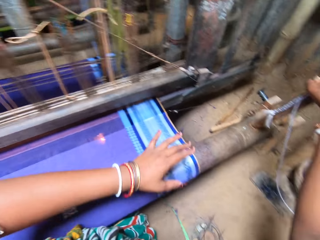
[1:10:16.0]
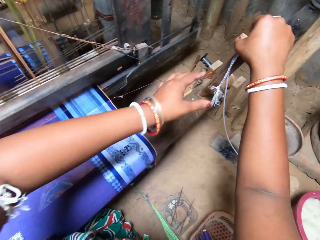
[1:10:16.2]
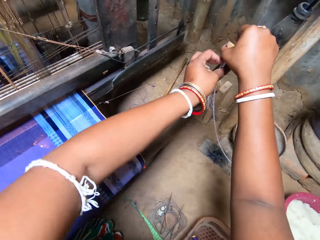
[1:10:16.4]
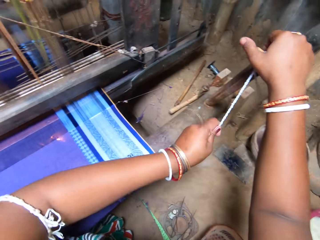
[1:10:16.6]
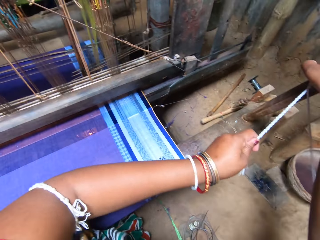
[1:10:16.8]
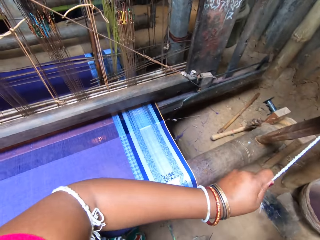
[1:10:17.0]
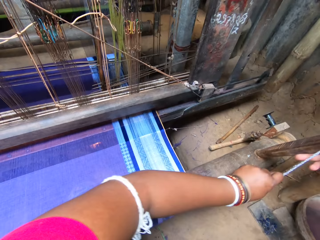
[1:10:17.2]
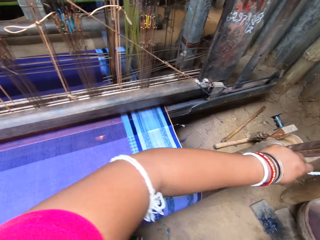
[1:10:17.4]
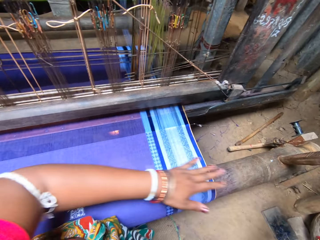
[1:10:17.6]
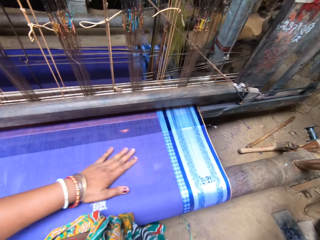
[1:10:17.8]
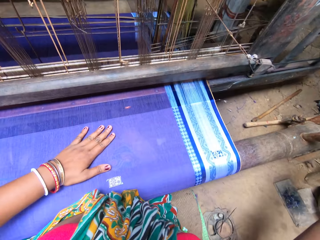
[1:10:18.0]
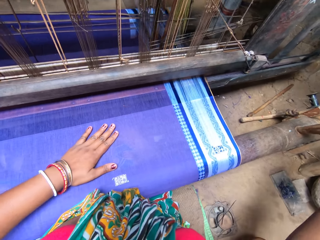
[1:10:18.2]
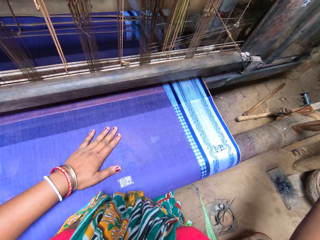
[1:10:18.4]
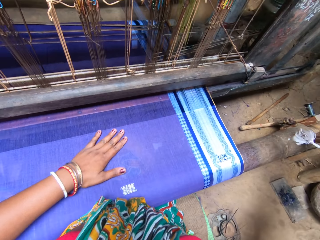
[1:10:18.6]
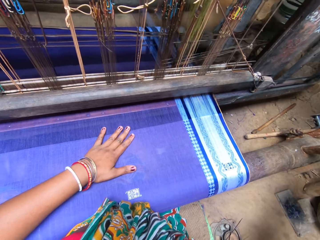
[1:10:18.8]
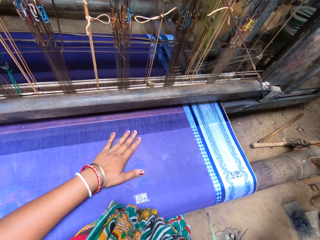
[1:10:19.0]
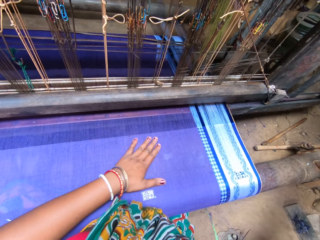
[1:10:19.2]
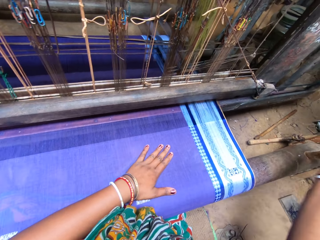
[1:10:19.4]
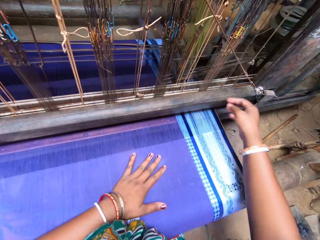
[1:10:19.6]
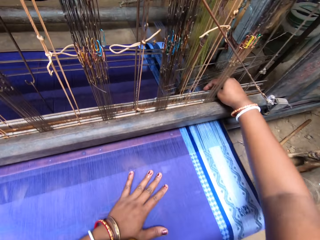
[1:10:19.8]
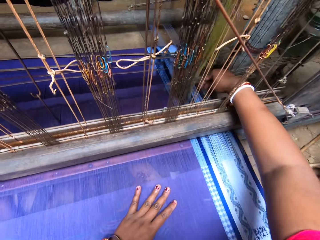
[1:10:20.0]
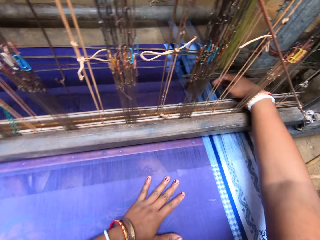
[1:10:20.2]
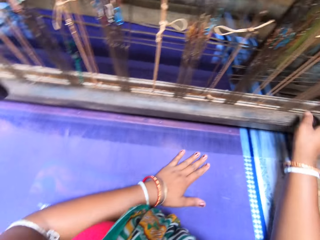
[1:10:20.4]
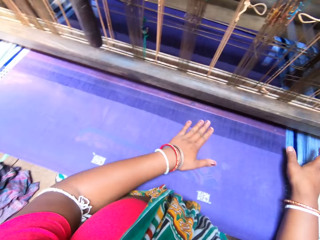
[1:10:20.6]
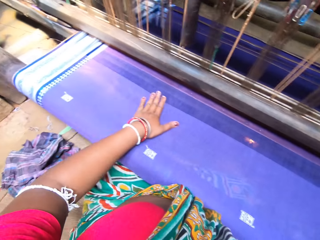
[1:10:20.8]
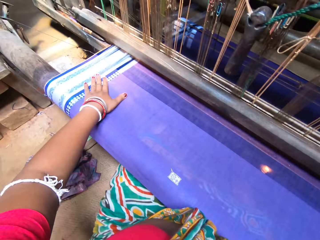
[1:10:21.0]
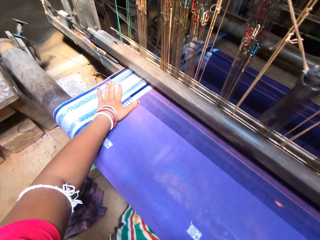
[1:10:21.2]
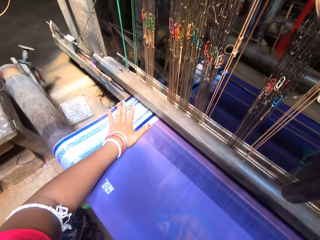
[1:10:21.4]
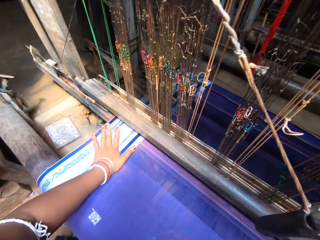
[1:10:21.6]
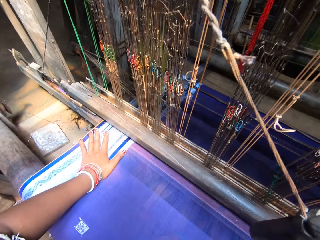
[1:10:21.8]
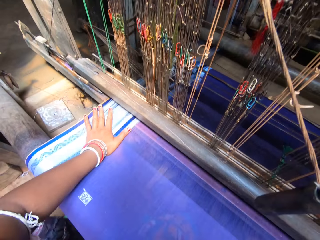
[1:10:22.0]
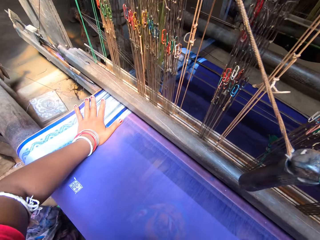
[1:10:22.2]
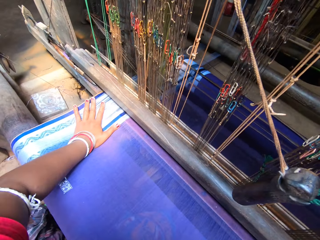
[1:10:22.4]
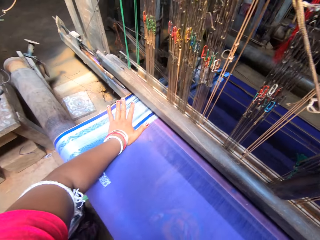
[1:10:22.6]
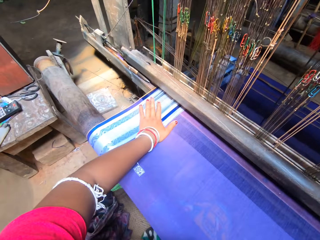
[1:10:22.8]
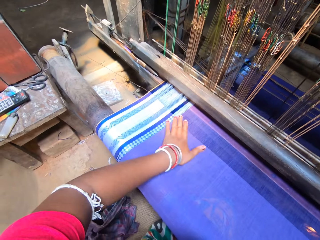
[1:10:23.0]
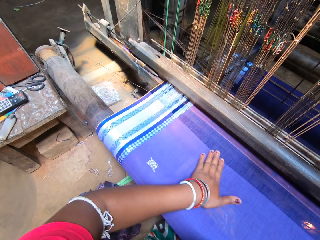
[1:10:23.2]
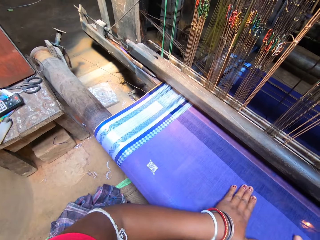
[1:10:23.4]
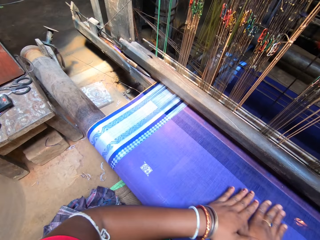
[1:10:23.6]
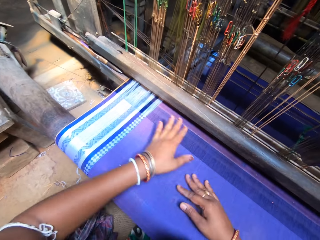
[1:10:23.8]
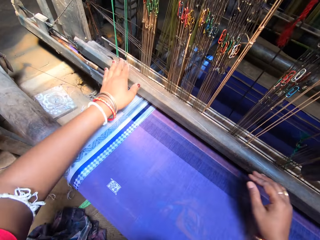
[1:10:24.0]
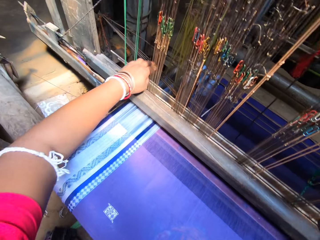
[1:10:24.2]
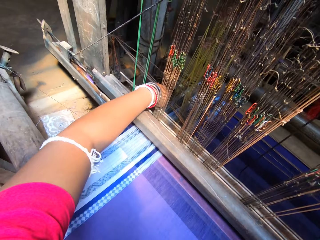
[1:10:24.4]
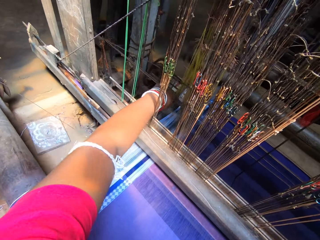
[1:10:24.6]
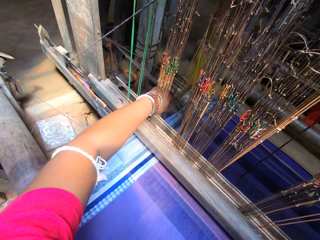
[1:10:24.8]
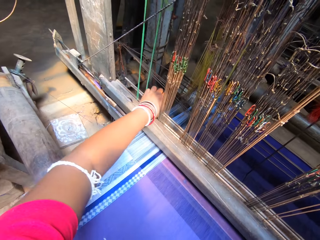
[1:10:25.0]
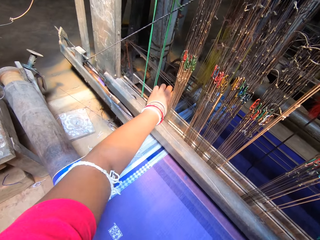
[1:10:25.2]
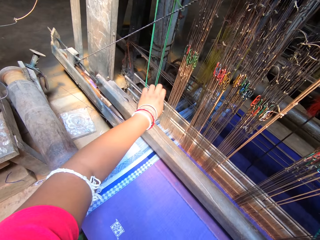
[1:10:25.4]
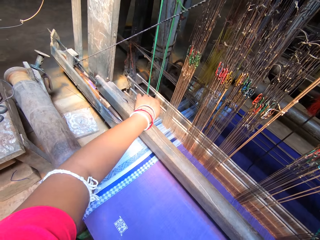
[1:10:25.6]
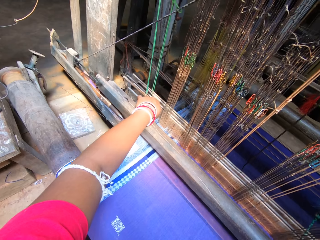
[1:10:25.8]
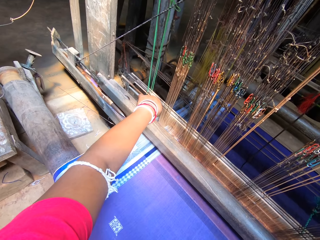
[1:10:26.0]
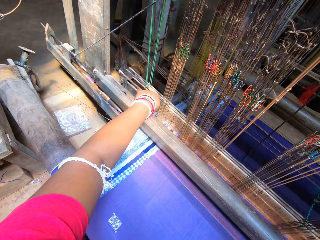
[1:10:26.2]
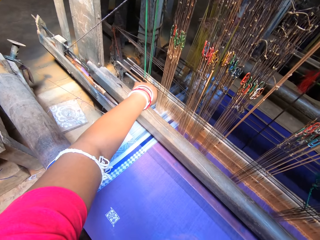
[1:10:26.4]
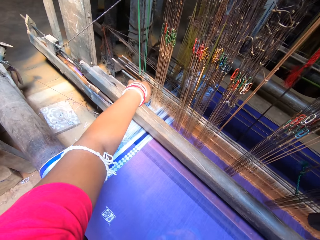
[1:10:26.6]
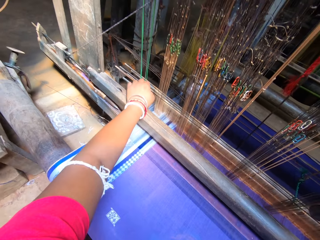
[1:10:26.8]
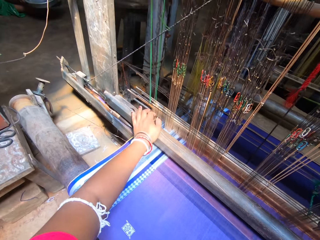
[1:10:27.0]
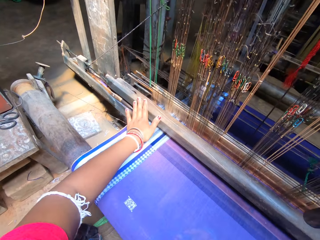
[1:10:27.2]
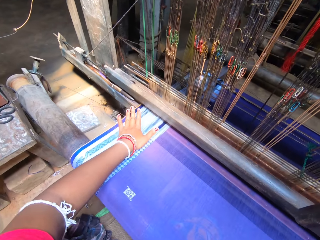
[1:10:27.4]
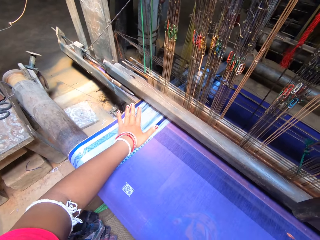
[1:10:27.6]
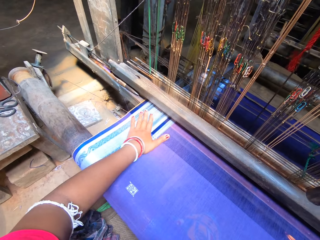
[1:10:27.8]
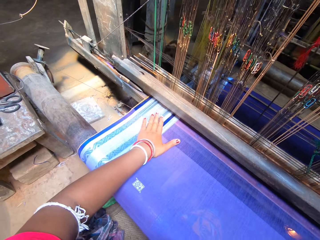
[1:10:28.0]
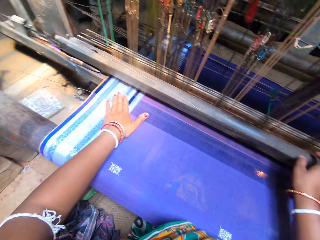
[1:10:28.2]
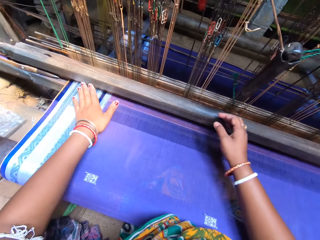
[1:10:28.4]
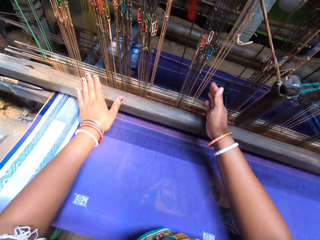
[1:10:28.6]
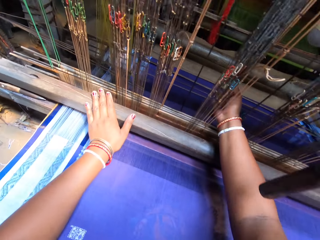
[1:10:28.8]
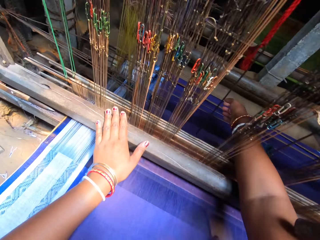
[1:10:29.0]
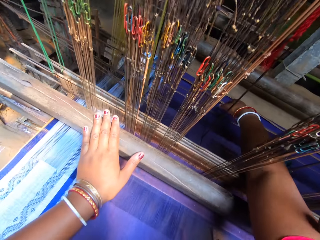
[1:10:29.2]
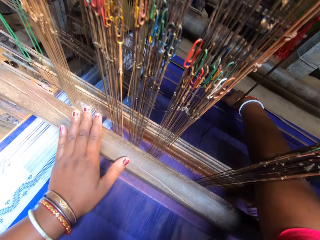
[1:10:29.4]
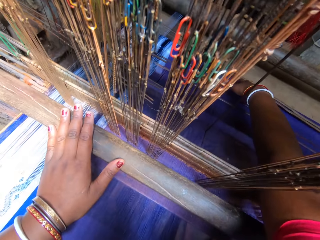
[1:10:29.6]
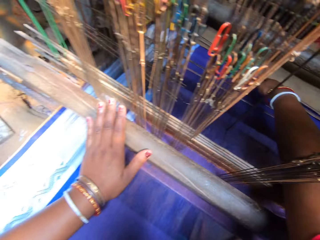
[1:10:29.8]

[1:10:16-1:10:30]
The camera wearer rolls the fabric on the fabric roller with the loom shuttle with her right hand. She tightens the rope on the loom shuttle with her left hand. She holds a material. She adjusts the shaft bar with her right hand. She holds a machine. She holds the material. She converses with the man. She adjusts the shaft bar with her left hand. She holds the machine. She adjusts the shaft bar with both her hands.

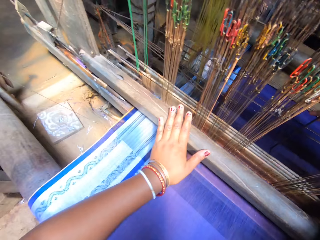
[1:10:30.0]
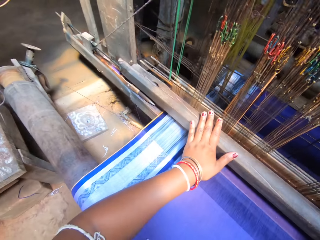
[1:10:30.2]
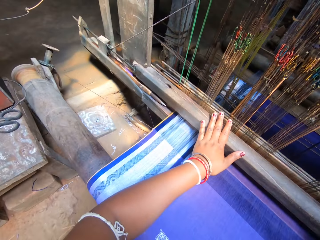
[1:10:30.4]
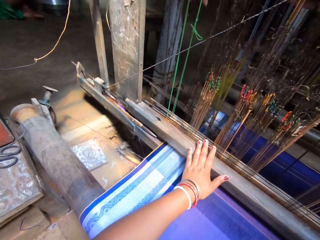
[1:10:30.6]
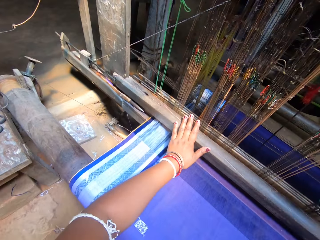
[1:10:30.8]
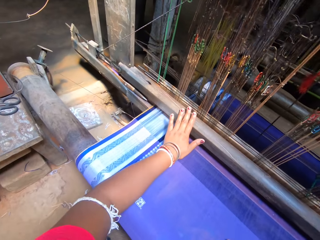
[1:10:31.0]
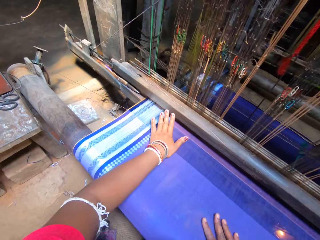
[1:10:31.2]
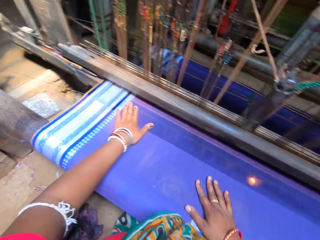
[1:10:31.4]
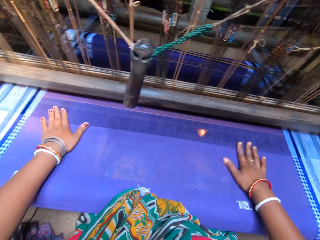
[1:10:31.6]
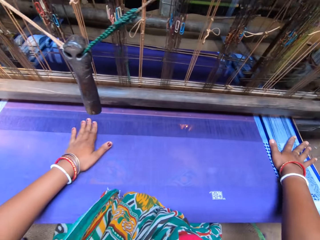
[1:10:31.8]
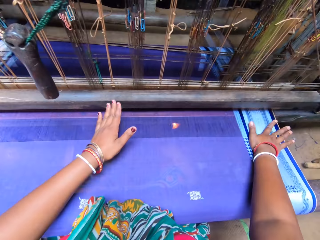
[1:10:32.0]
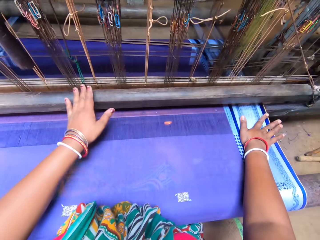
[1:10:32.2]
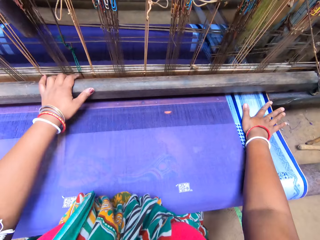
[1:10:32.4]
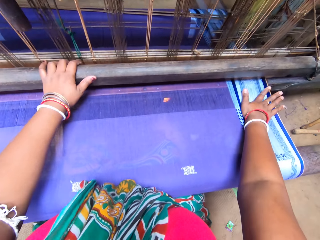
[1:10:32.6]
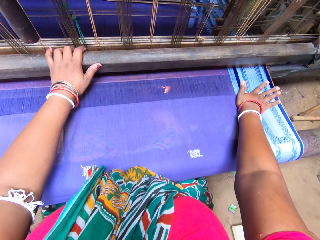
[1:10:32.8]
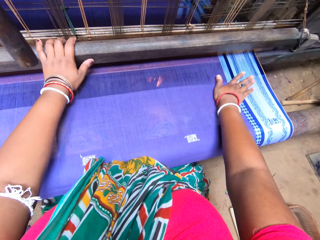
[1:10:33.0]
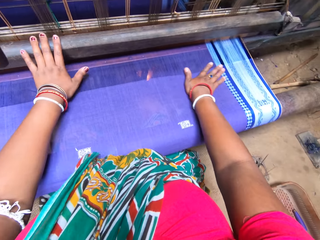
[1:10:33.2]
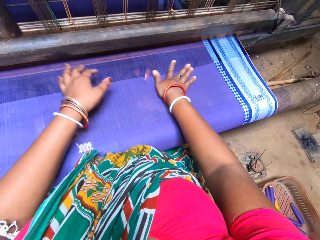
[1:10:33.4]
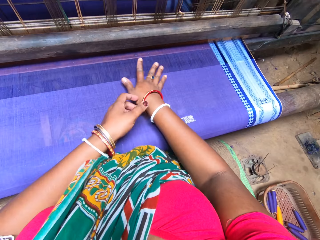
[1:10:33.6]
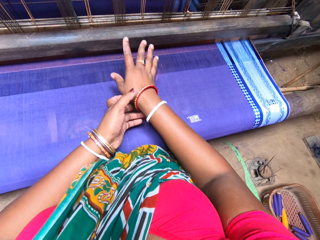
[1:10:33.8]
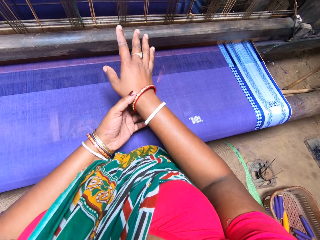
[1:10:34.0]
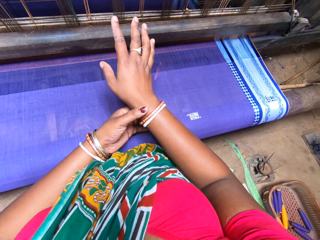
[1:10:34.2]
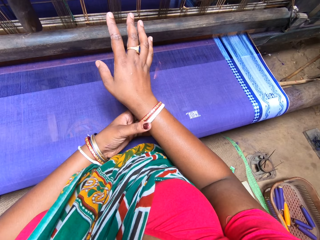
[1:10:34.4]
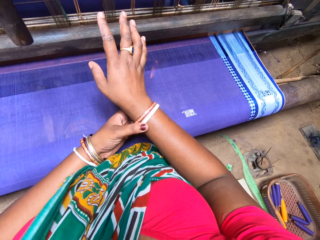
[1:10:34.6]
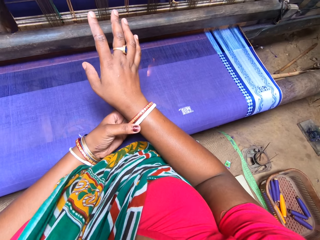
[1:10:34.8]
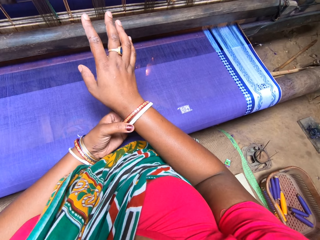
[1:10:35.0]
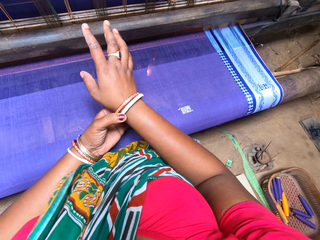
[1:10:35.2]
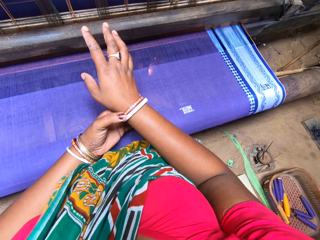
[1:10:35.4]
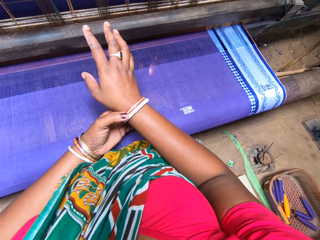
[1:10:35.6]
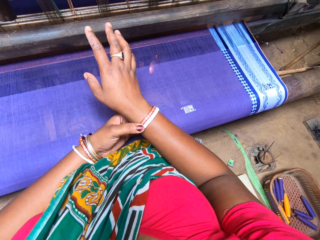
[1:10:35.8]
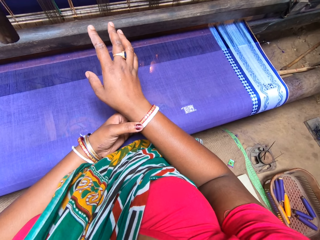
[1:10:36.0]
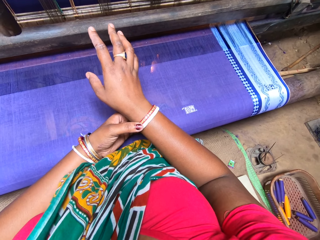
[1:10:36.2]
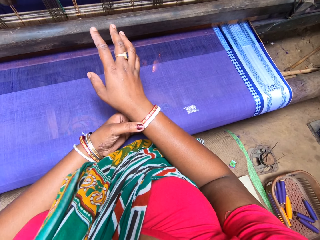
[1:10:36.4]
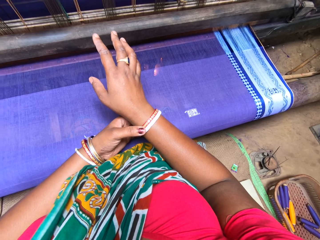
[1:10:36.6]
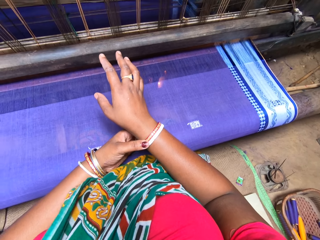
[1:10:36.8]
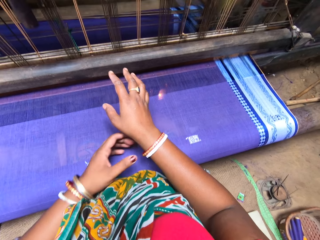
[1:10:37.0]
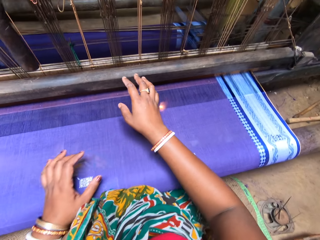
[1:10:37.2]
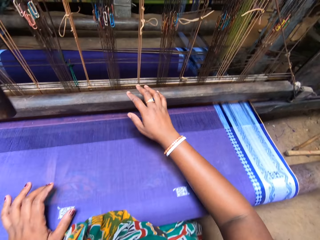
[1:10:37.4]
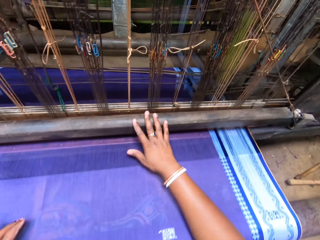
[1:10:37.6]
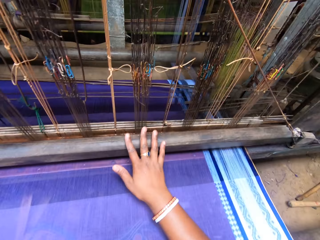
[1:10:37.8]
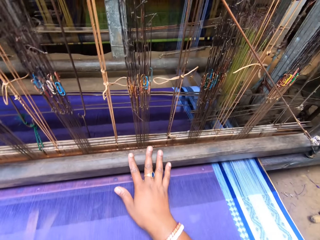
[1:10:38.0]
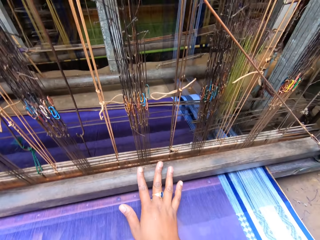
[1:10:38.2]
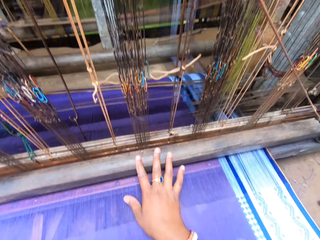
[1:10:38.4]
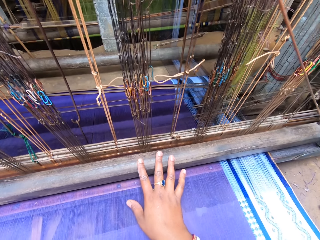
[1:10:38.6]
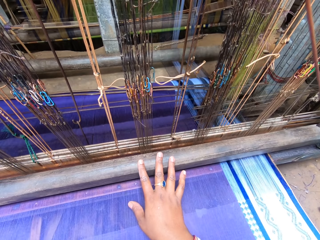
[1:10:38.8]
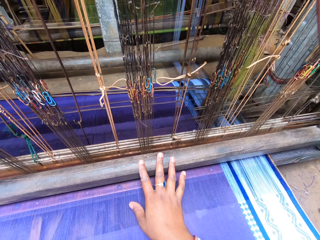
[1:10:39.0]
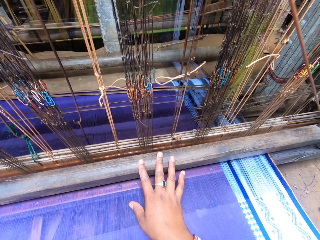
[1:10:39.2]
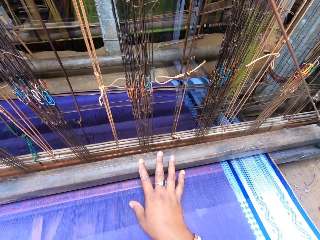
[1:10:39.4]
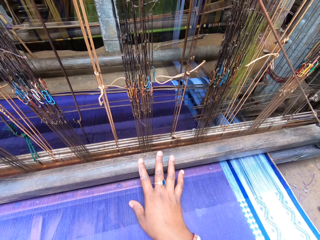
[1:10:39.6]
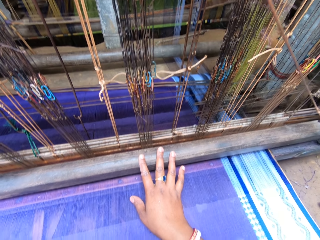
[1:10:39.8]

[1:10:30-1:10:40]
The camera wearer holds a material, holds a bangle and holds a machine.
